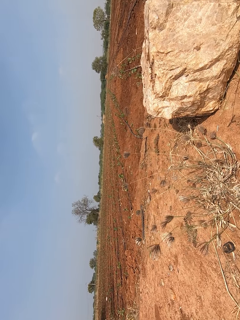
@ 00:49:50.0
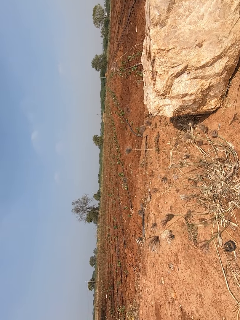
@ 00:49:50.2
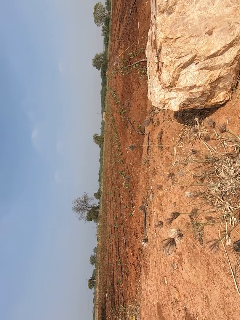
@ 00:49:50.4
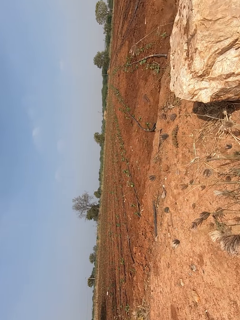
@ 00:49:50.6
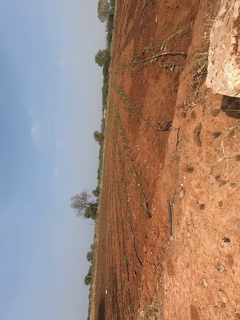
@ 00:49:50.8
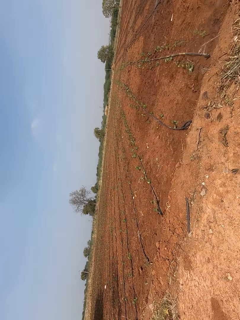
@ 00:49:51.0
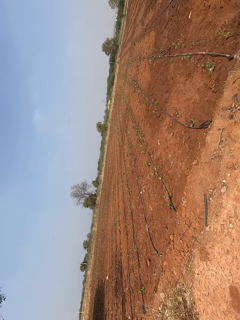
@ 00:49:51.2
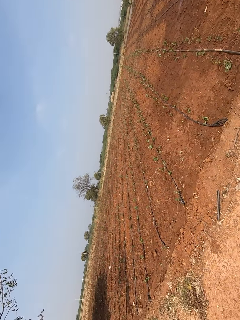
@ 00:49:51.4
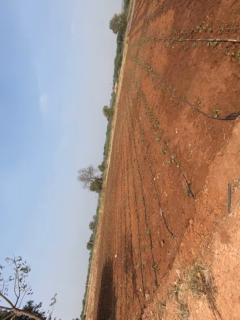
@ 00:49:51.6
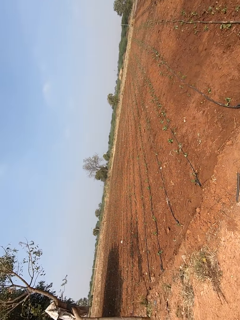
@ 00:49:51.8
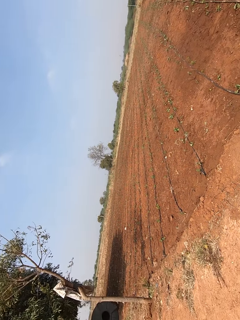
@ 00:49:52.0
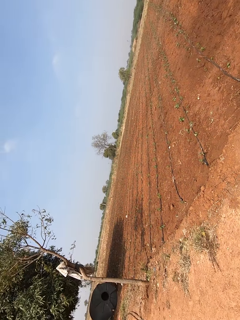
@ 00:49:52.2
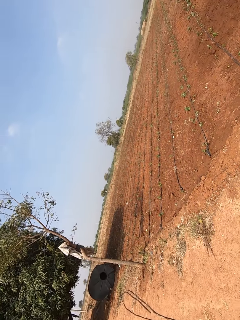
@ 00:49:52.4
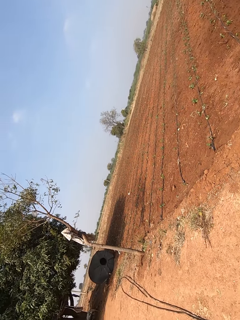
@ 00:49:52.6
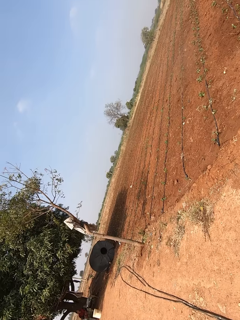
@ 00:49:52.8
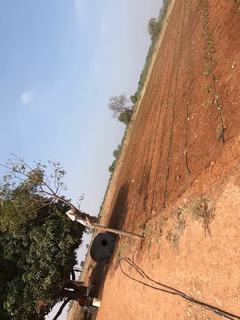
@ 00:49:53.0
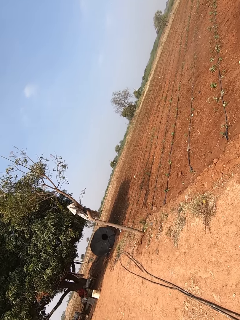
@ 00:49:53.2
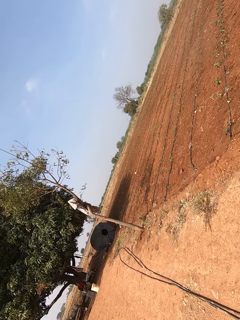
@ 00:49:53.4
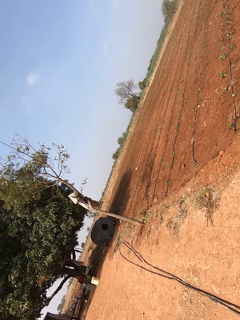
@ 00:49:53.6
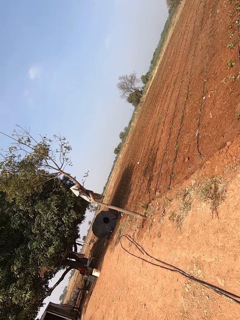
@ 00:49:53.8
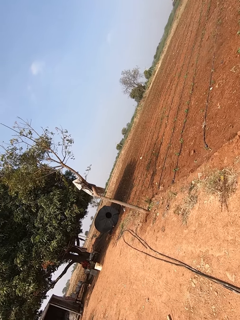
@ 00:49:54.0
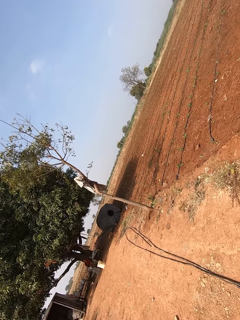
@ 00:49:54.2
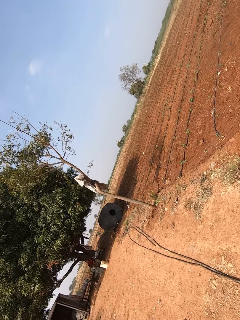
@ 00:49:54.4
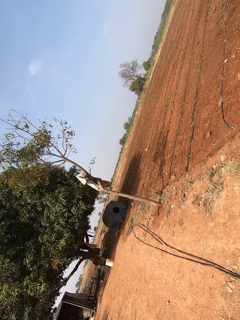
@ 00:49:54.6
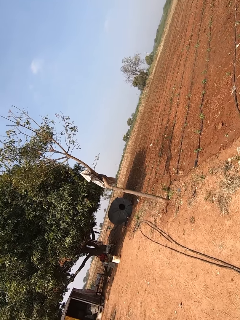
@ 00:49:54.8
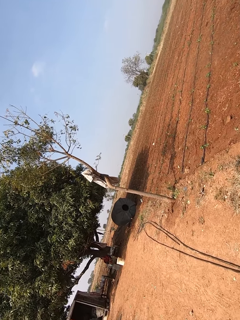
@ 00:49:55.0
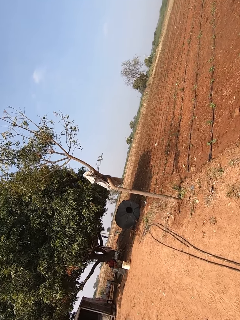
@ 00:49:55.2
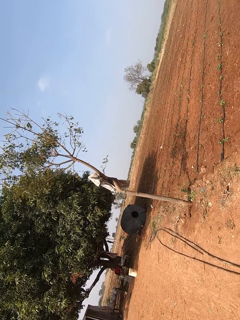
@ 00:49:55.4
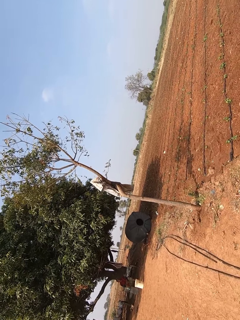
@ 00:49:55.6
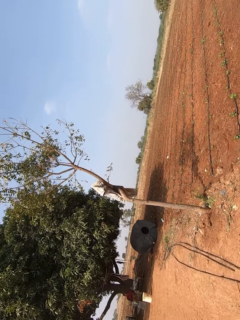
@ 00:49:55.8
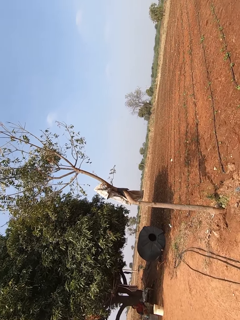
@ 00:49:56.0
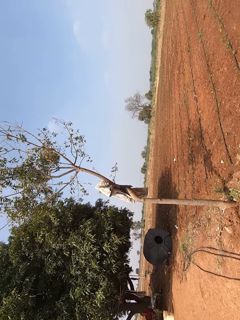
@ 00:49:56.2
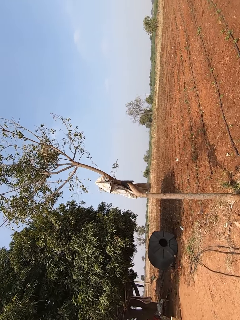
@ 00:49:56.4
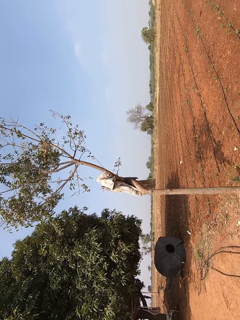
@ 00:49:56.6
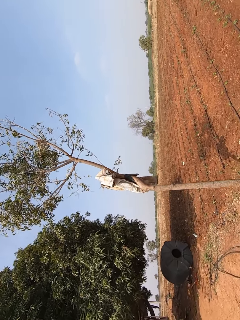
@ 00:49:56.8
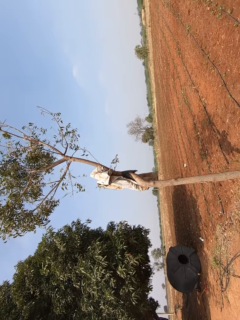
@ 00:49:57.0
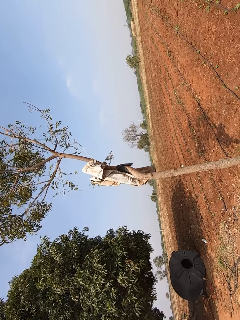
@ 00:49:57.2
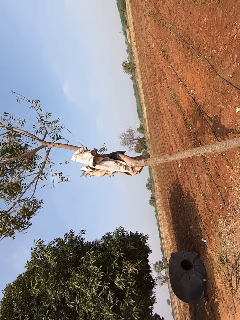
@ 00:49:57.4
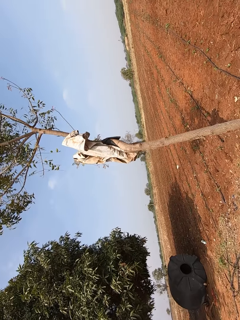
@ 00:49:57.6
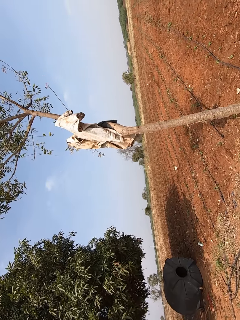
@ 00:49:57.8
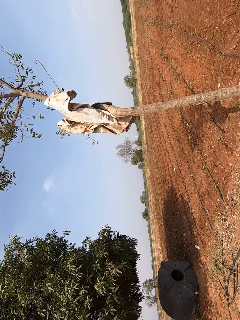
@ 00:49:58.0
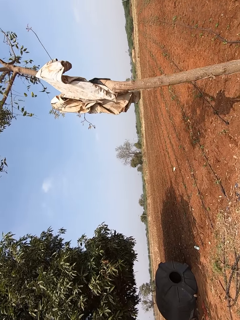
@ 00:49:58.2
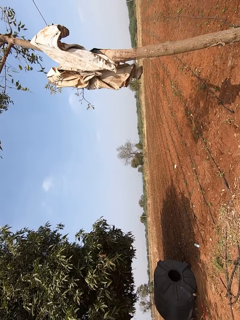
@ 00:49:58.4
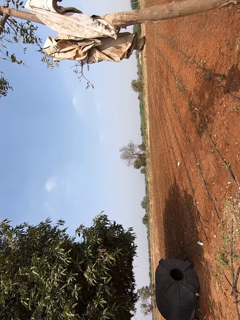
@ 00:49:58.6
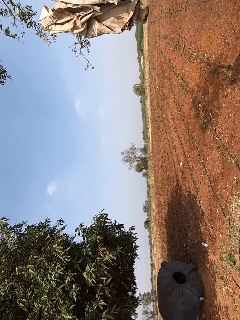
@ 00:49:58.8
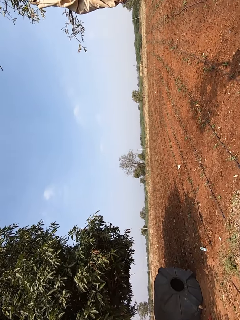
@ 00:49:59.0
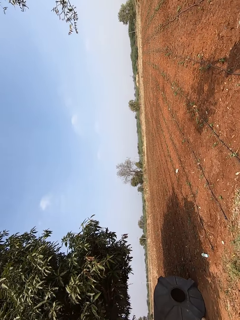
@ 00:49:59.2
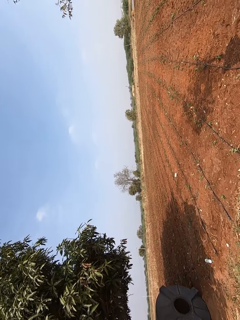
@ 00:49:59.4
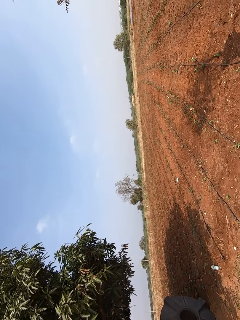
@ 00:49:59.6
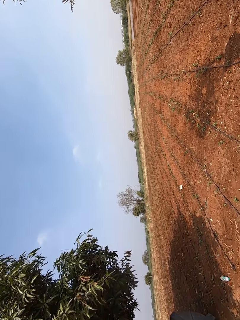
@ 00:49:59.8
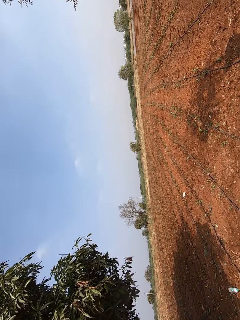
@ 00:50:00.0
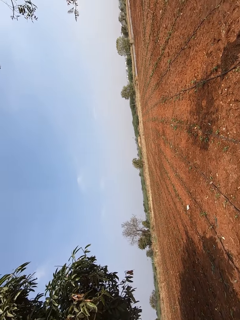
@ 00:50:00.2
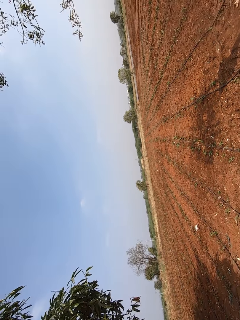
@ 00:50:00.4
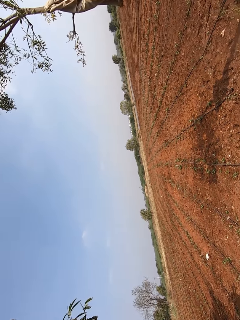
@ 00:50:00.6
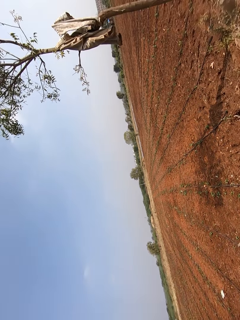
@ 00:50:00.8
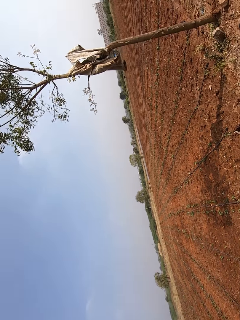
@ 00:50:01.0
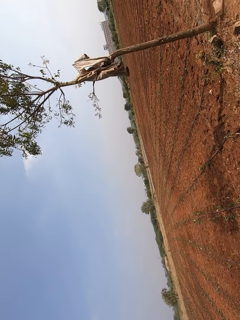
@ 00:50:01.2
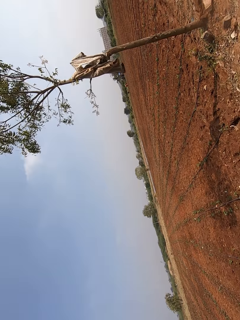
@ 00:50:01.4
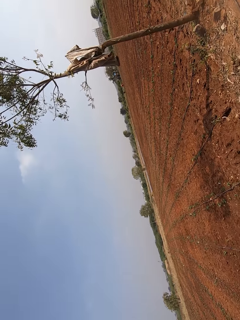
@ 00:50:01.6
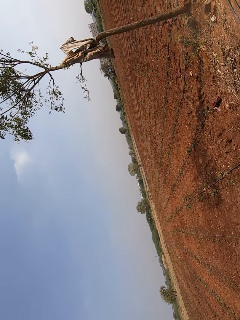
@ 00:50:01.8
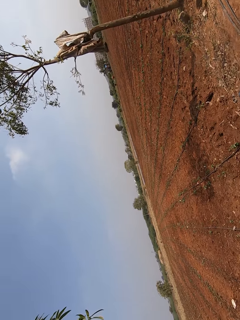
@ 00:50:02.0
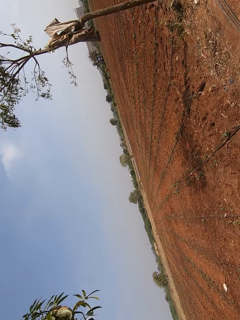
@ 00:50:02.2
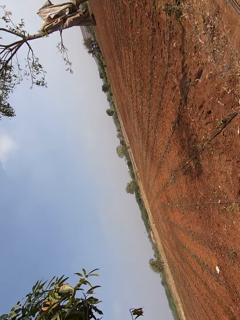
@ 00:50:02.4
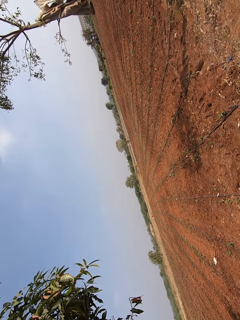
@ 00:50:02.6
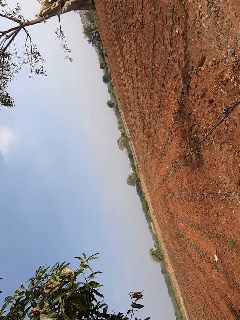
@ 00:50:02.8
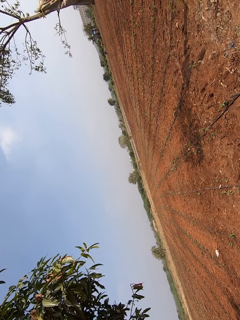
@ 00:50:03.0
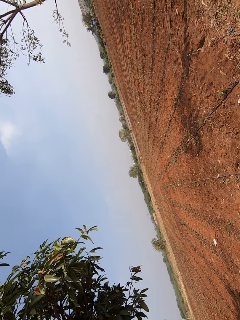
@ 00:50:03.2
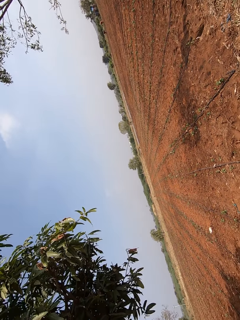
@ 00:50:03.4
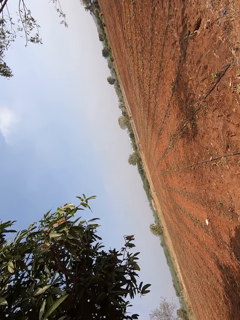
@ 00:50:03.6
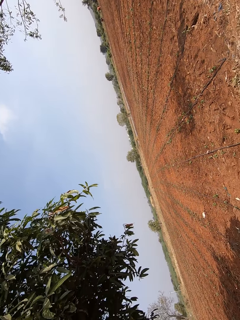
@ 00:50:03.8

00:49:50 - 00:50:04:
The camera wearer stands up. They walk along a path in a farm. They look around the farm.

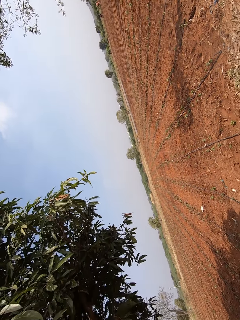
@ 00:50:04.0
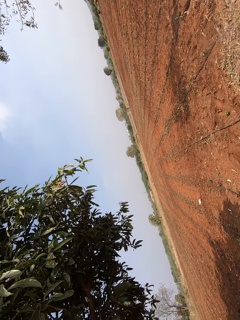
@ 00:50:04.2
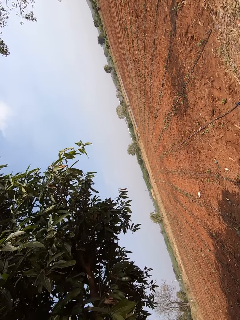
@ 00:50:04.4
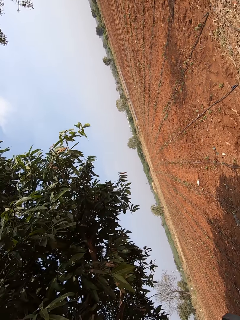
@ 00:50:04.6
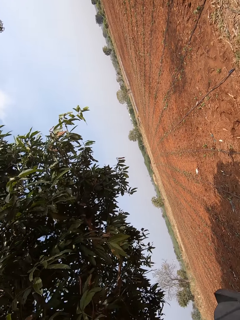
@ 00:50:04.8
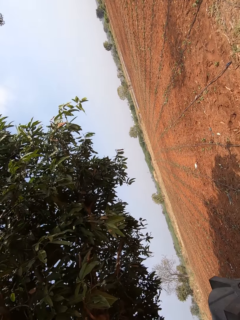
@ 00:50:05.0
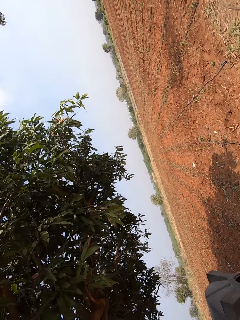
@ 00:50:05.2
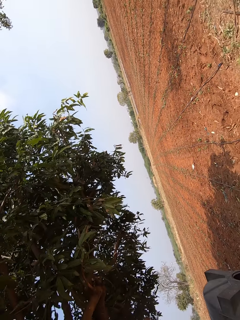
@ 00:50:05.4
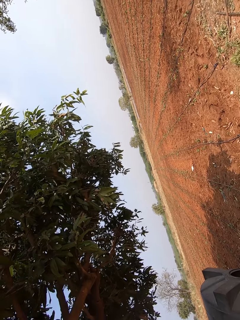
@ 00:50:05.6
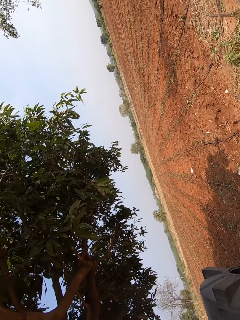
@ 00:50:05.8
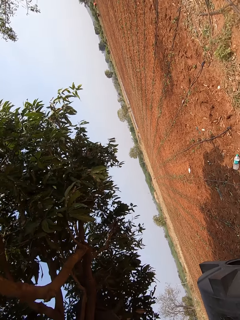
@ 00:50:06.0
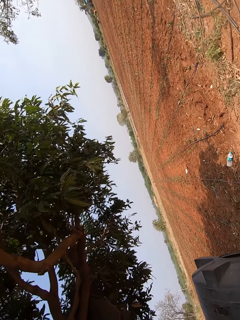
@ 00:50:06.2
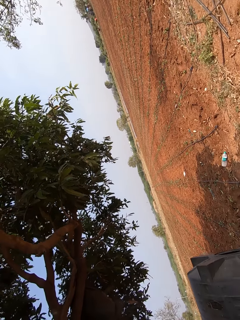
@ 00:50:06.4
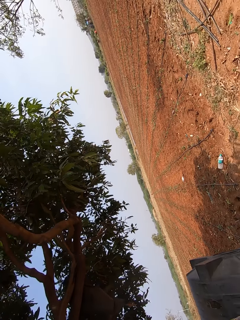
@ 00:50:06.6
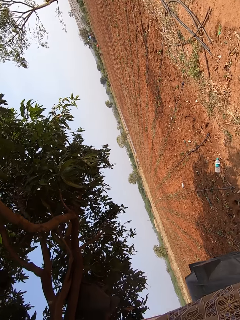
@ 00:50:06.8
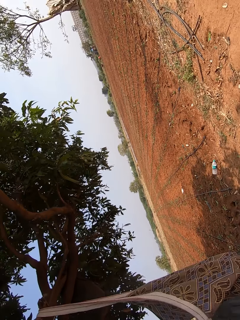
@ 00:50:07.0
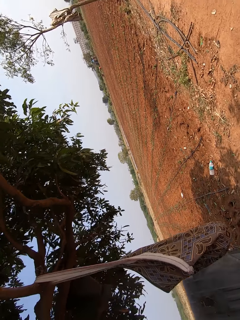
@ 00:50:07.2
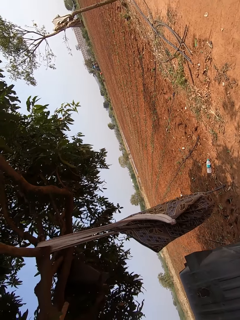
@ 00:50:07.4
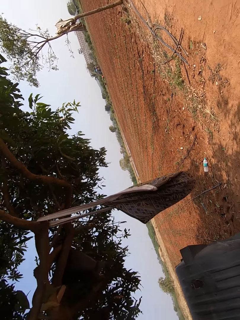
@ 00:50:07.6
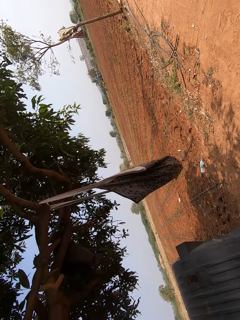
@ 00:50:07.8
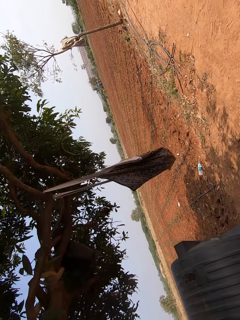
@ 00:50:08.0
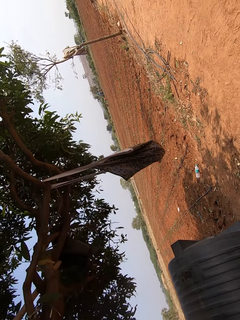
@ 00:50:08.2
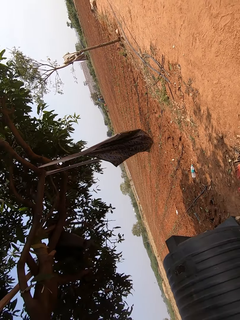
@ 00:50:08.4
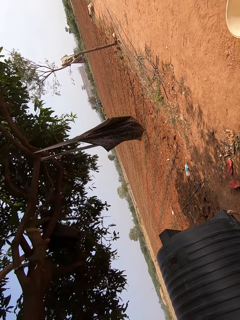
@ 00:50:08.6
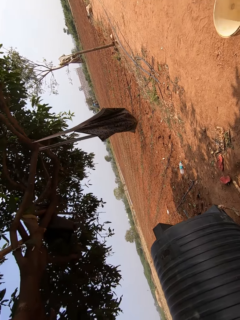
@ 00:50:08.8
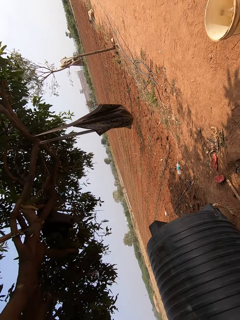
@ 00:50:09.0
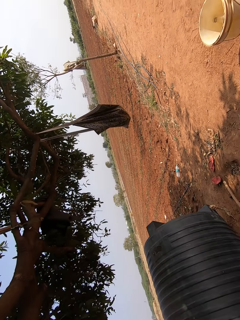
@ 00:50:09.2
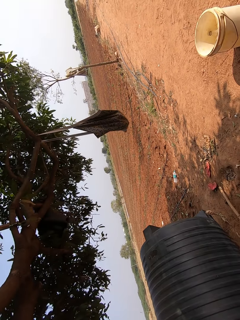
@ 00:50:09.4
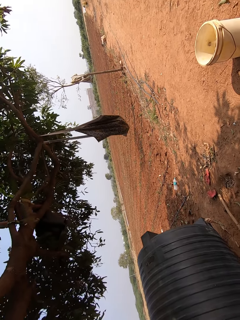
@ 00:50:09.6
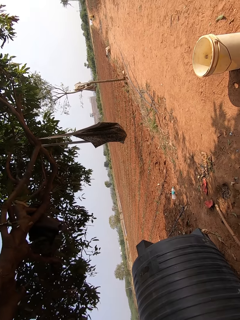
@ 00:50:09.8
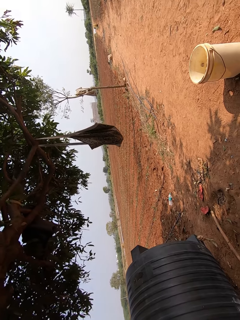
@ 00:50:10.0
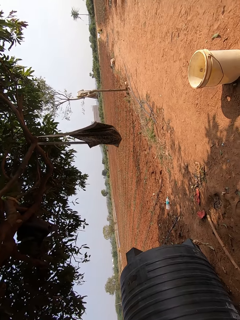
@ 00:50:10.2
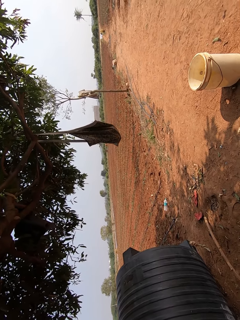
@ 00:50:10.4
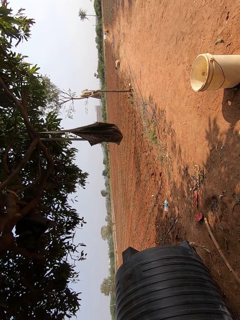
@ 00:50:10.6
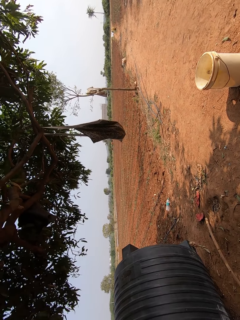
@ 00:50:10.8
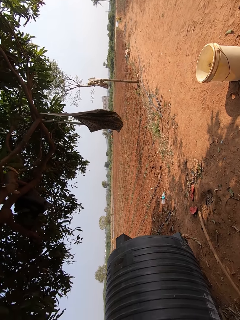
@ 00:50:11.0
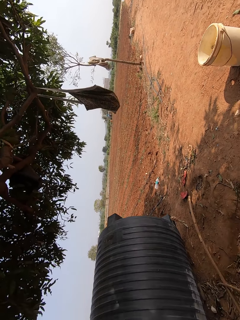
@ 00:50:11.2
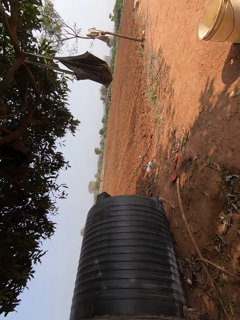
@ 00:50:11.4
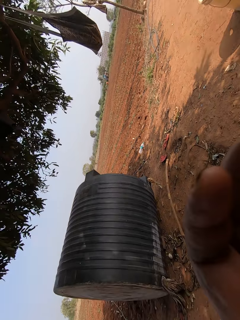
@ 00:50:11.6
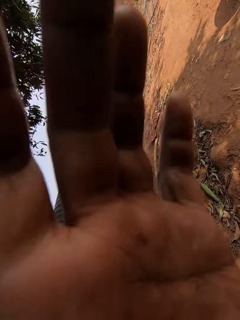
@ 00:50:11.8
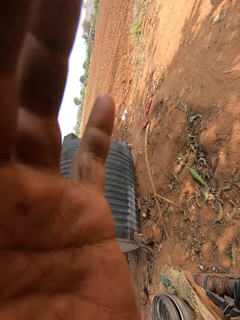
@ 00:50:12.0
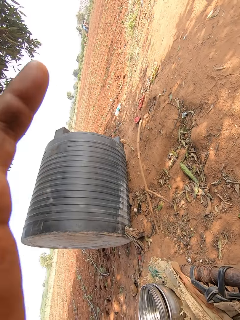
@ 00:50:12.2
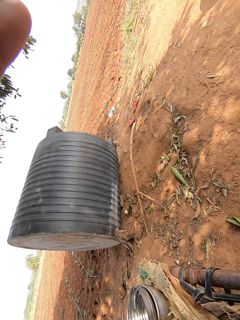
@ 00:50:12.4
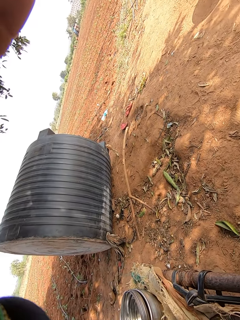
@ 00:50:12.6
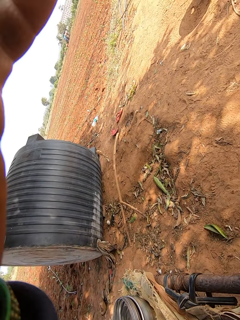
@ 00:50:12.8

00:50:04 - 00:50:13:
The camera wearer adjusts a camera on her head with her left hand.
